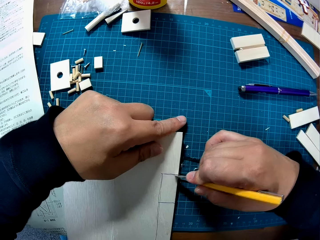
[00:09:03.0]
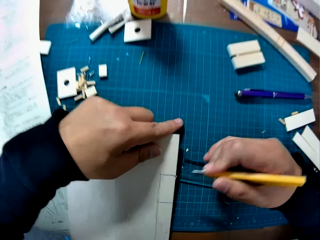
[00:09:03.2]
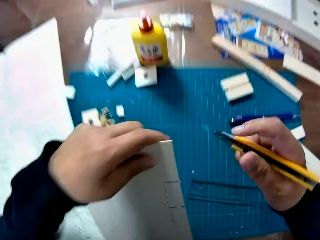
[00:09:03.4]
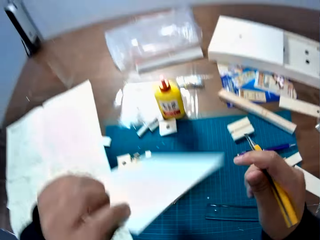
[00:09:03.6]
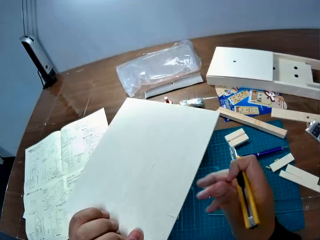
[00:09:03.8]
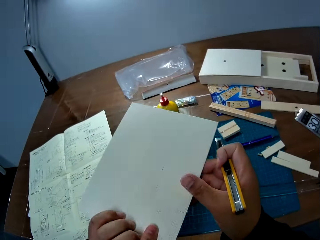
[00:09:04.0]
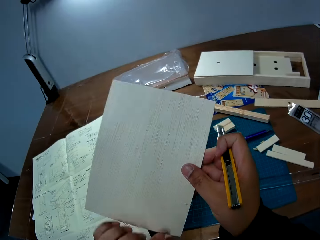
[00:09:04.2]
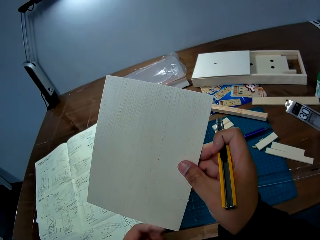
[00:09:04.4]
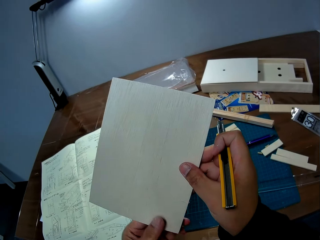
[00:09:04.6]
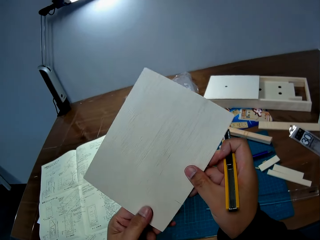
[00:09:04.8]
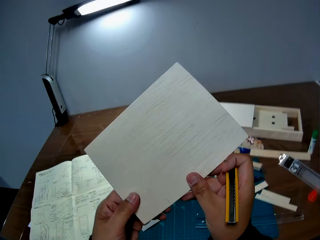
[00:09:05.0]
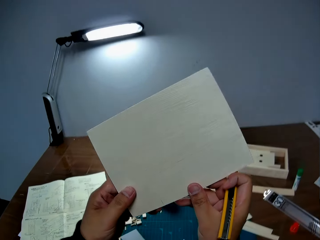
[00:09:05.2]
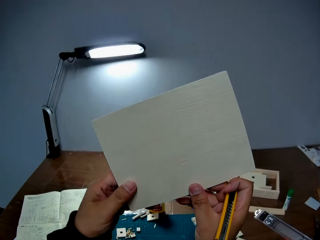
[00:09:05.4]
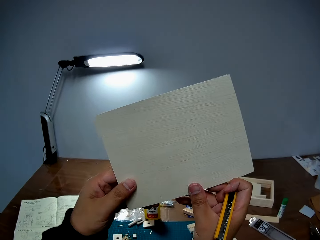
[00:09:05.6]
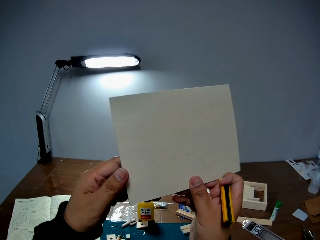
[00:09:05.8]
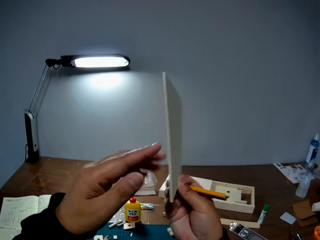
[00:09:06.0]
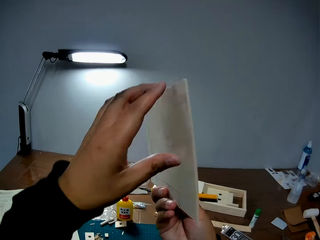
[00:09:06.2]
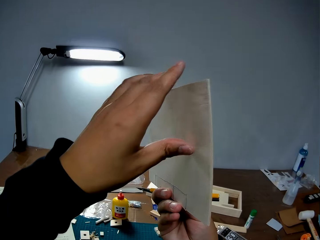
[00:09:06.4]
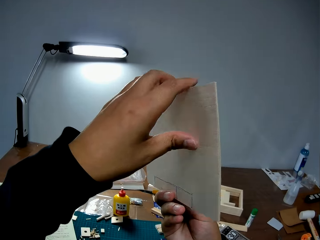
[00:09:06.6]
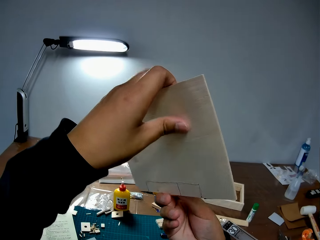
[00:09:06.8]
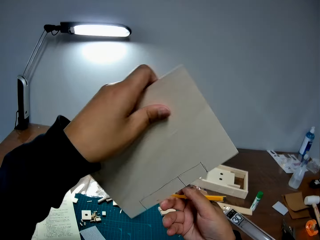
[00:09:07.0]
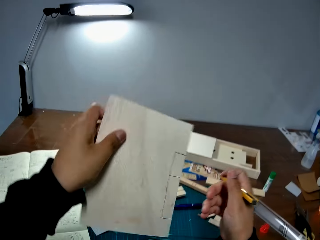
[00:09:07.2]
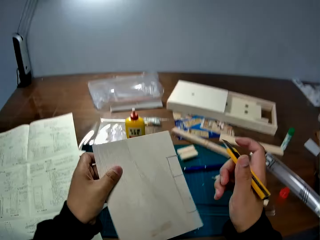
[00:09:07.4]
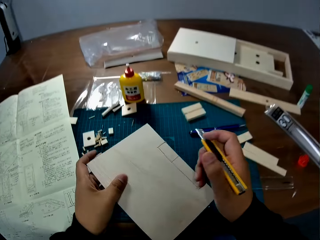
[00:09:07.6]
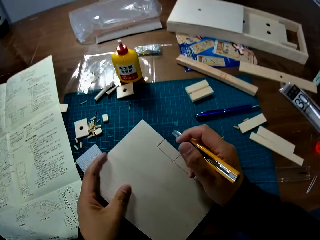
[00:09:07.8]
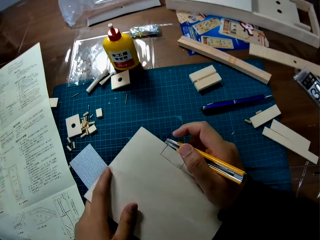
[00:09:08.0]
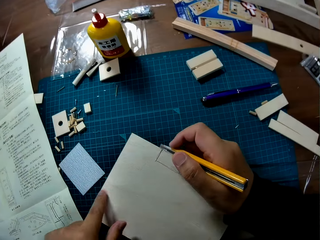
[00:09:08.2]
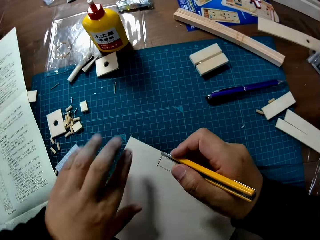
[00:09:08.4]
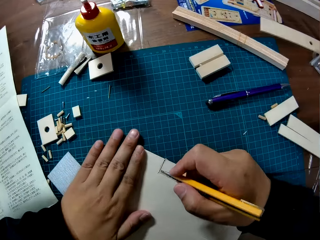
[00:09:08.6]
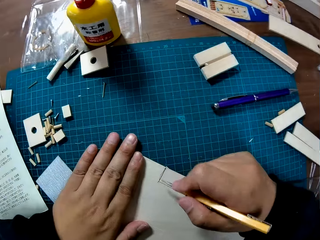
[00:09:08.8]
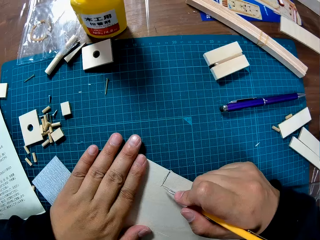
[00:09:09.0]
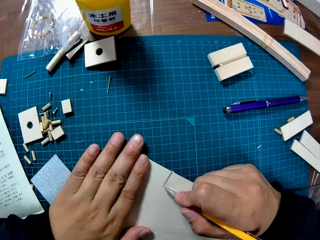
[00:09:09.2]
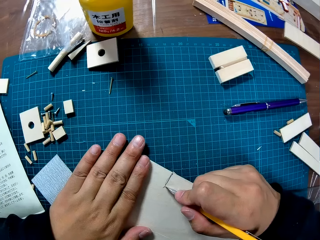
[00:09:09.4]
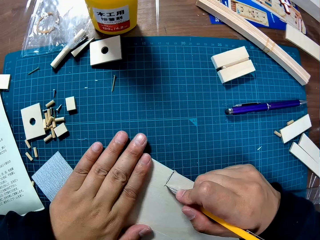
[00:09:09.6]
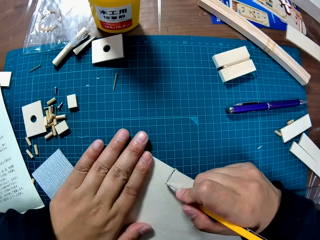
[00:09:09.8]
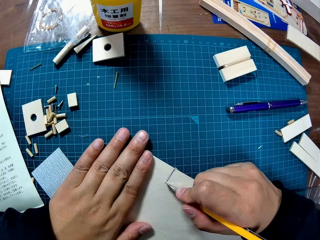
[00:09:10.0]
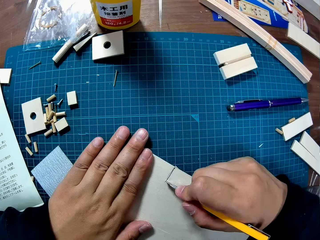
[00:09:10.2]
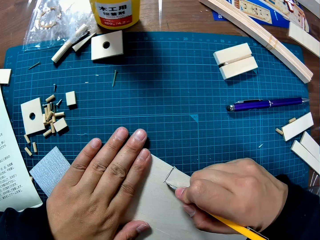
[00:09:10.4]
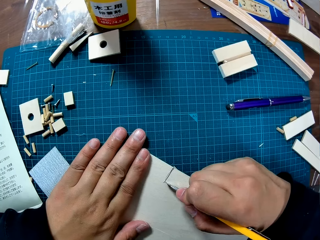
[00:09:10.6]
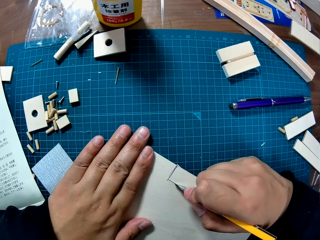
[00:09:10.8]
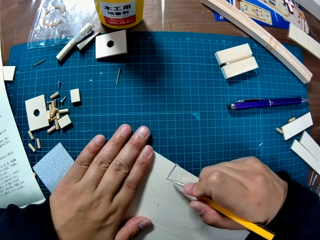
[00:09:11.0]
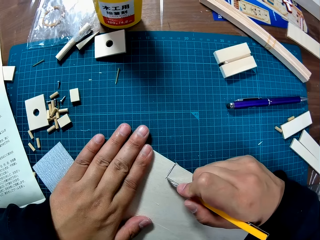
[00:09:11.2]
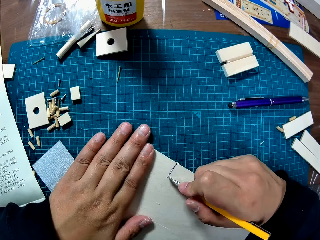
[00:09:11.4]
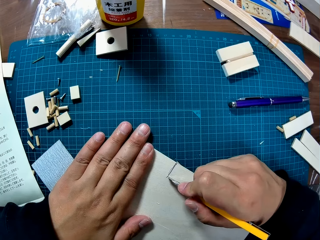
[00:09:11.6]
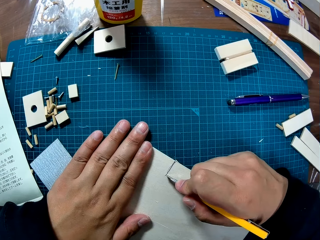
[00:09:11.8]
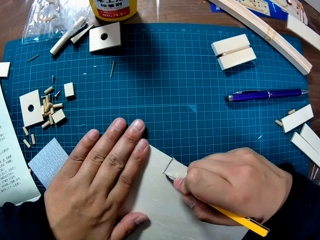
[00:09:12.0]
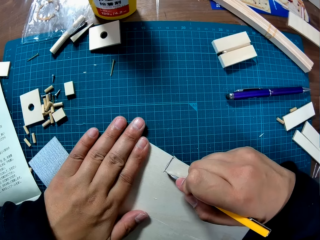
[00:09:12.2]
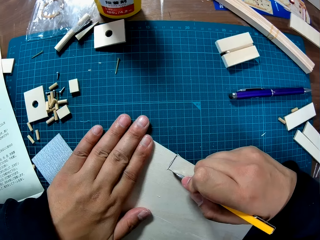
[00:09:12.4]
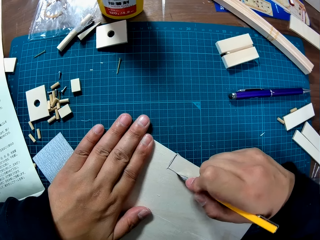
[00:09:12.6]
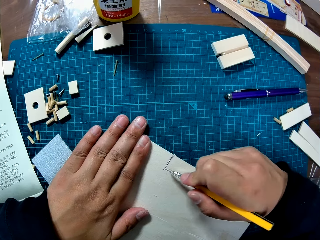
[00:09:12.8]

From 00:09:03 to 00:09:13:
The camera wearer lifts the labelled paper from the mat. They look at the labelled paper. They turn the labelled paper. They place the labelled paper on the mat. They cut the labelled part of the paper.

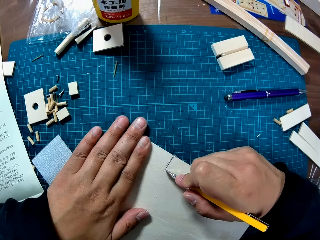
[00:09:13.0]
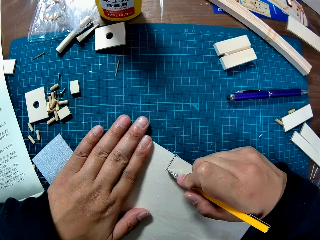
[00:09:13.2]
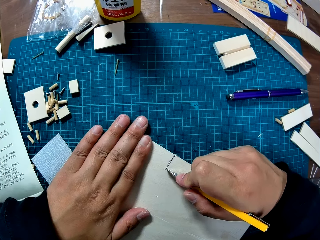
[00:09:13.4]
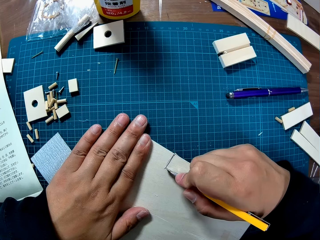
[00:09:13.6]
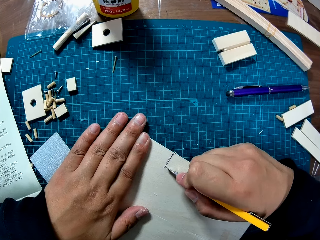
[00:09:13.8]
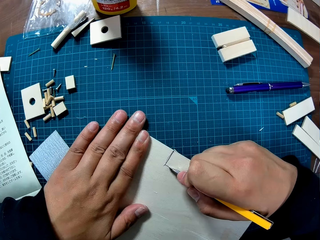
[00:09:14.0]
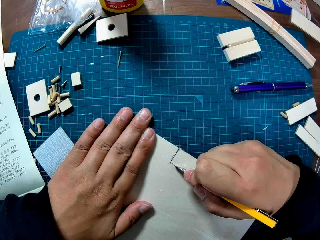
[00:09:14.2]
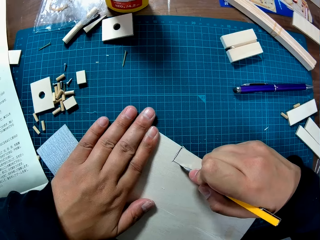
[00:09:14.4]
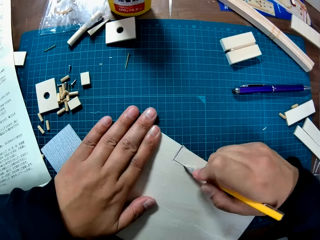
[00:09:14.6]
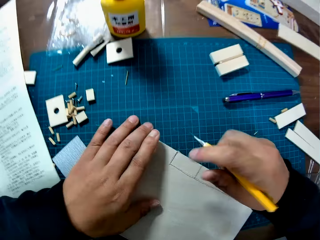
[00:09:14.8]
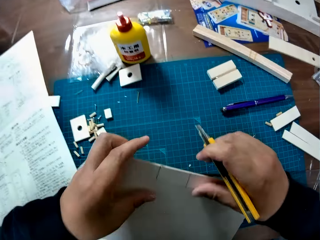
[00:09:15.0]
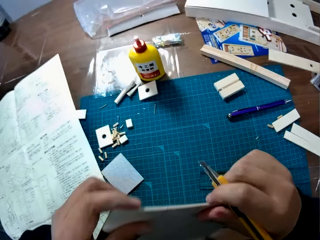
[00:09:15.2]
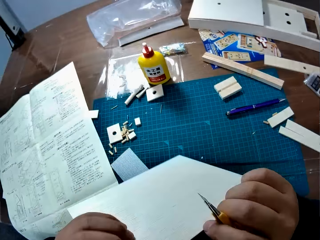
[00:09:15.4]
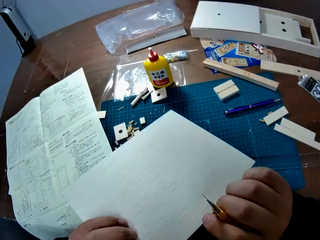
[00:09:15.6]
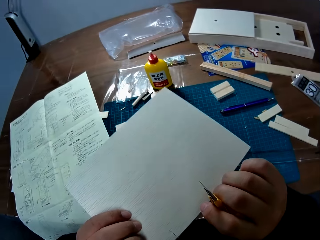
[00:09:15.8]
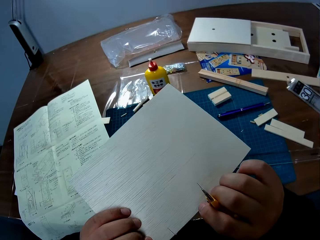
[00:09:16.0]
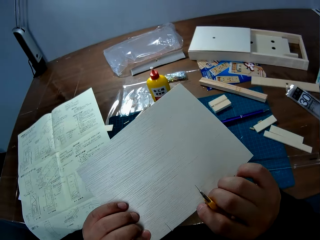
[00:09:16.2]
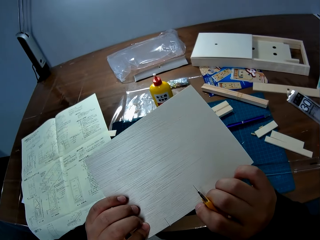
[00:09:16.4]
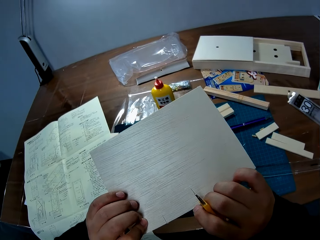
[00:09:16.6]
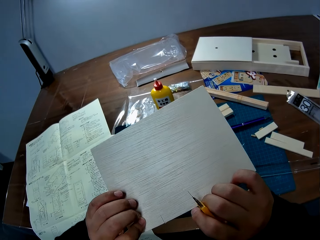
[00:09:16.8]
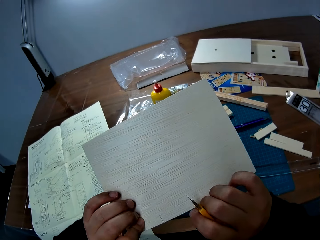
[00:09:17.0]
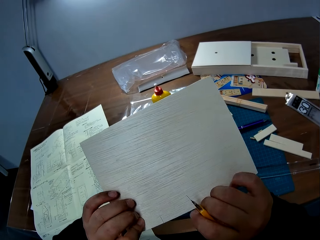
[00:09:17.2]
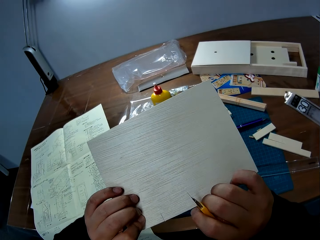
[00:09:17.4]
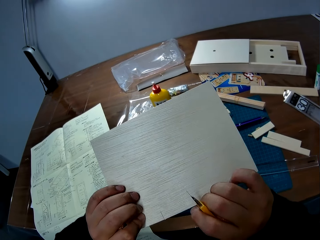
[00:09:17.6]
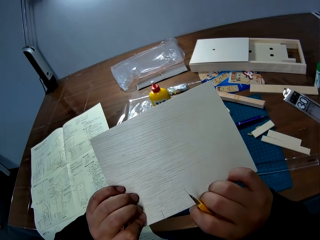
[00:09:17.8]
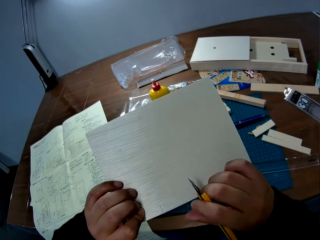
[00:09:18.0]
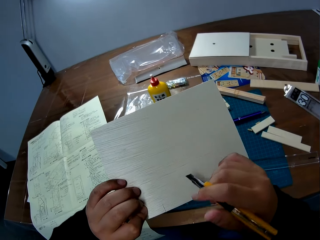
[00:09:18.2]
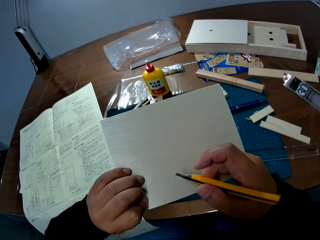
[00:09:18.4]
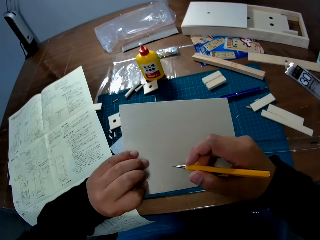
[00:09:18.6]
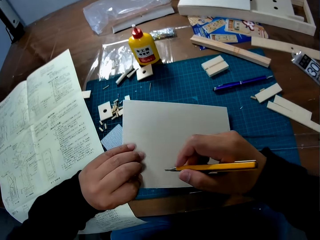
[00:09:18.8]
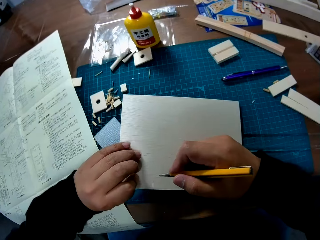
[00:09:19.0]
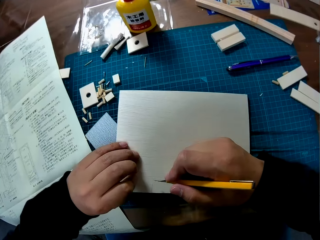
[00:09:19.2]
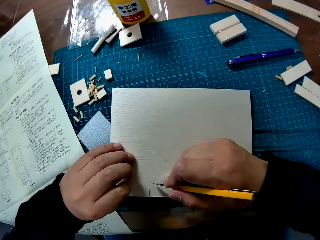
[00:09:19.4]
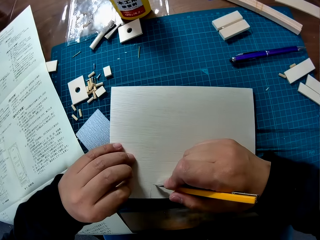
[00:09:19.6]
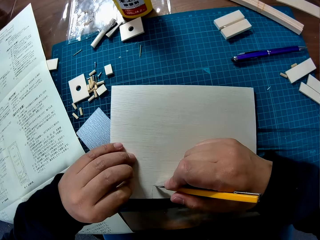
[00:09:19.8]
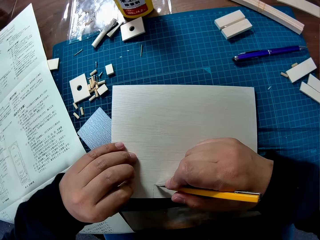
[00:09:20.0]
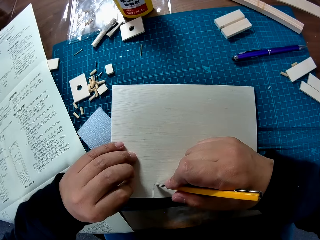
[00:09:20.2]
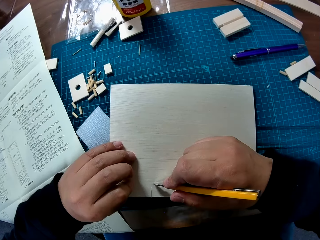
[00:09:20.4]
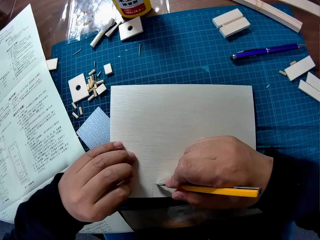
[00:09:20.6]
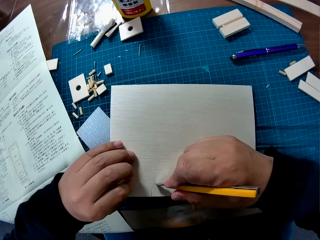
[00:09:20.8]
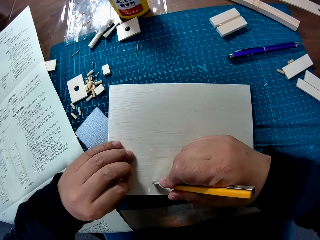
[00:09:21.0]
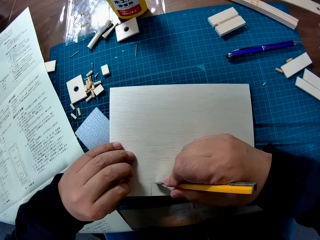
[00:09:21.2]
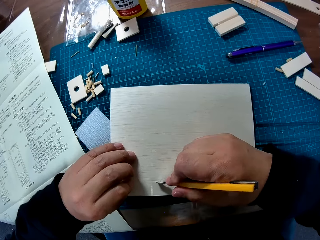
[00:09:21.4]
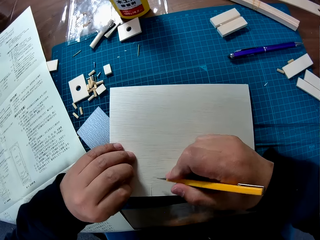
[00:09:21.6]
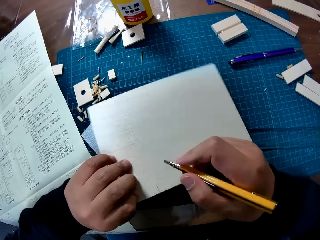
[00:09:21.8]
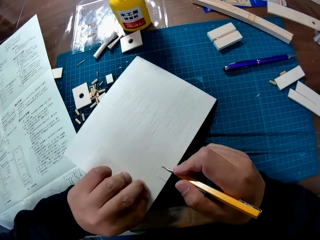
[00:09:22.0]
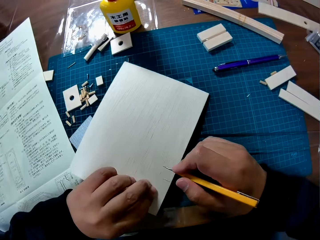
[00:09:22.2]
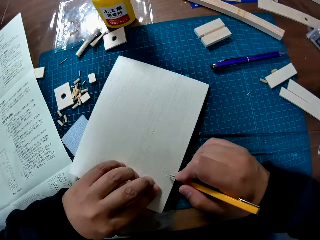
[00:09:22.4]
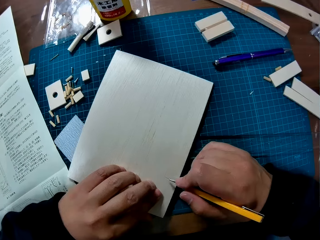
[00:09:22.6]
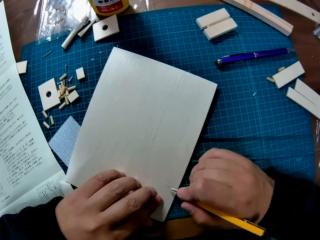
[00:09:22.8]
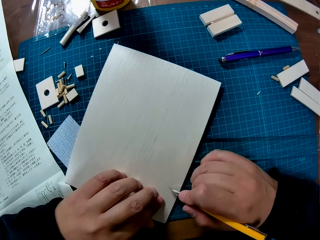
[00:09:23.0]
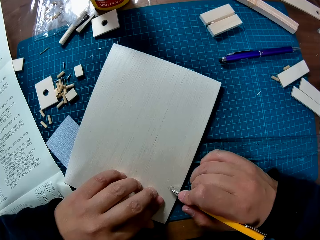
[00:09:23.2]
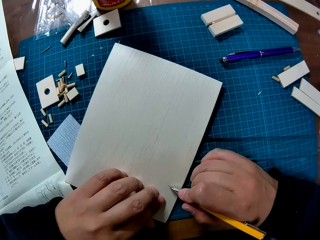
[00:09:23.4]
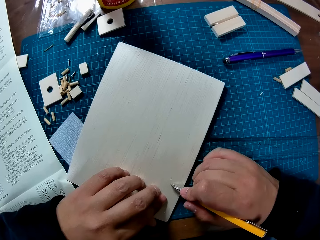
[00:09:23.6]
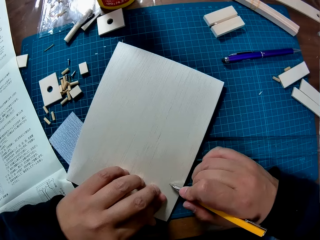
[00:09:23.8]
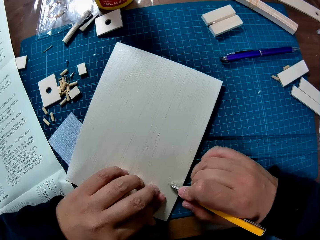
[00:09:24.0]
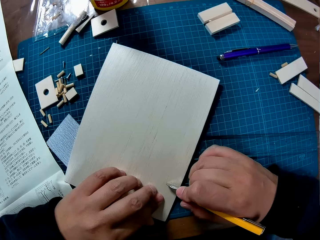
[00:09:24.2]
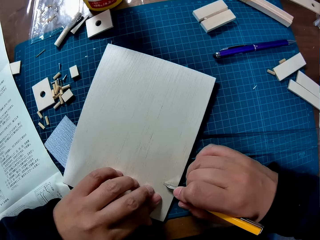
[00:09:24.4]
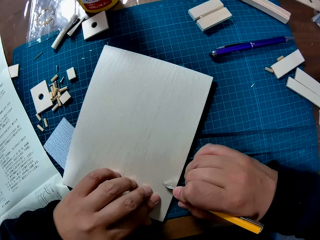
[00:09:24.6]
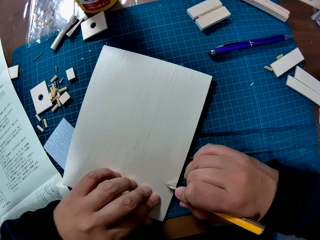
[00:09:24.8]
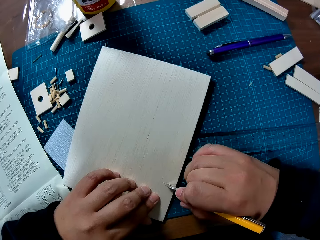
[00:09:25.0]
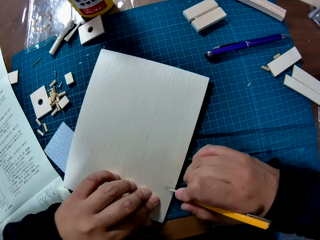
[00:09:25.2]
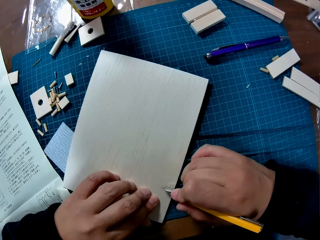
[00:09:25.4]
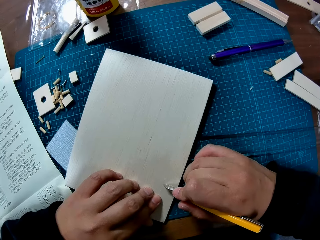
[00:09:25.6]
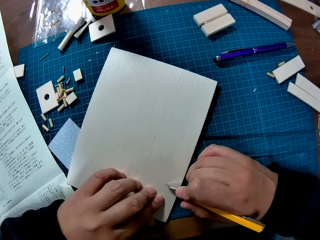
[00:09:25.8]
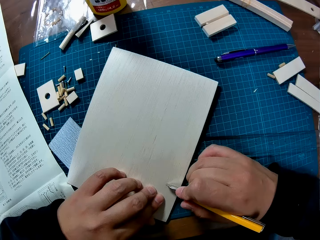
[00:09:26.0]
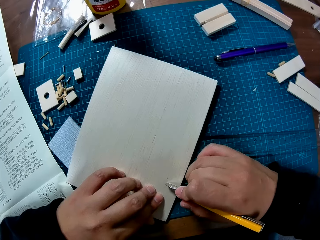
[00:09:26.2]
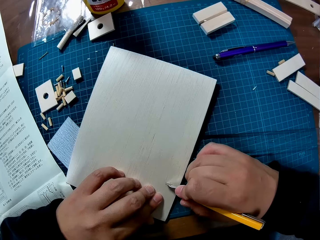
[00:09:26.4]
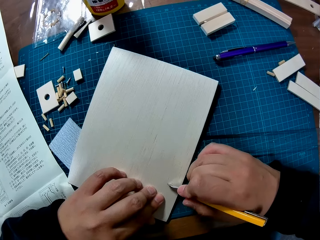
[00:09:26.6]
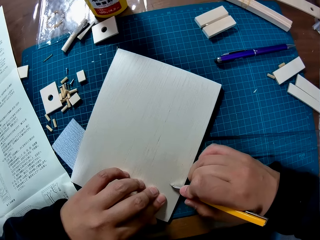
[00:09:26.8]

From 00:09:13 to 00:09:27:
The camera wearer holds the laser craft or wood sheet. They check the back of the wood sheet. They place the laser down. They cut the back of the wood sheet with the snap knife. They turn the laser. They cut the laser.
